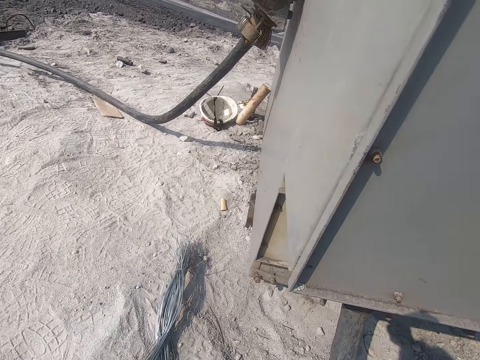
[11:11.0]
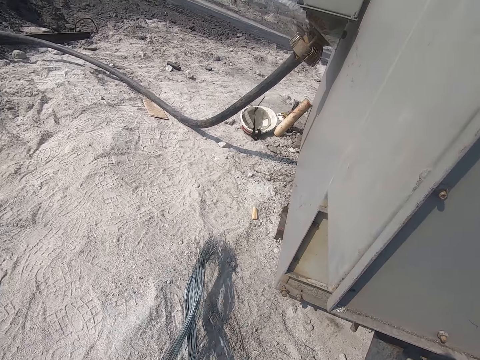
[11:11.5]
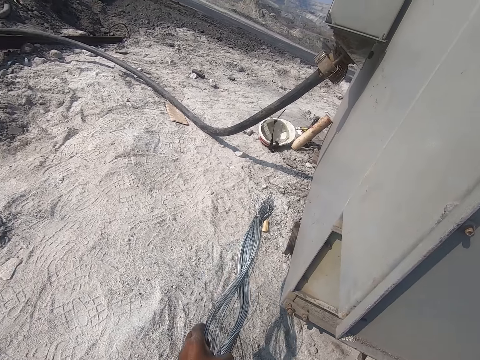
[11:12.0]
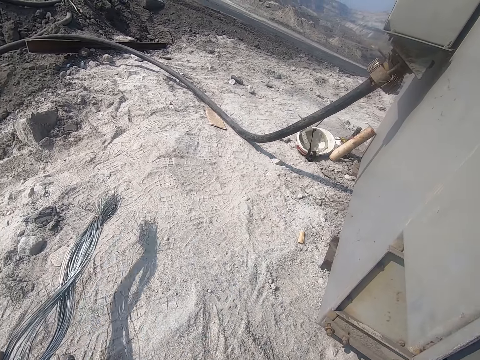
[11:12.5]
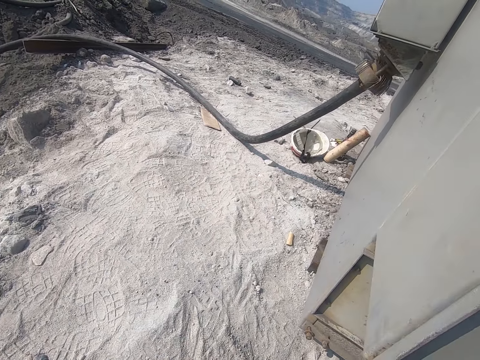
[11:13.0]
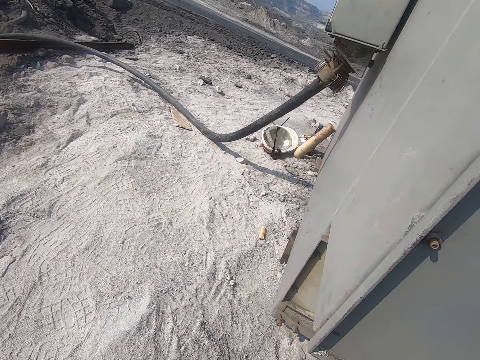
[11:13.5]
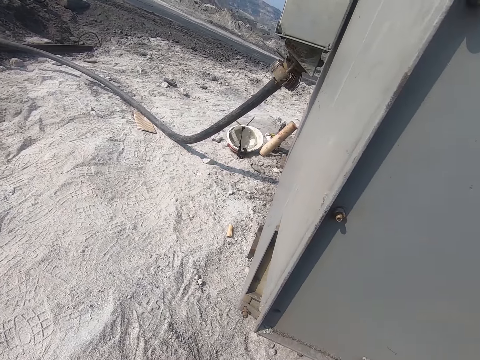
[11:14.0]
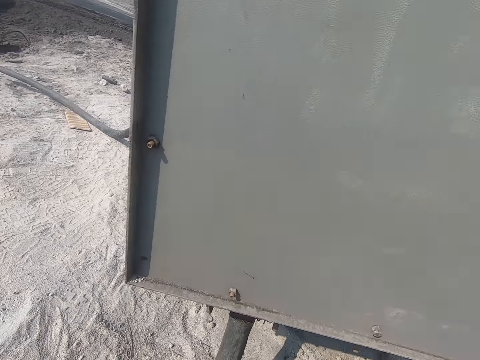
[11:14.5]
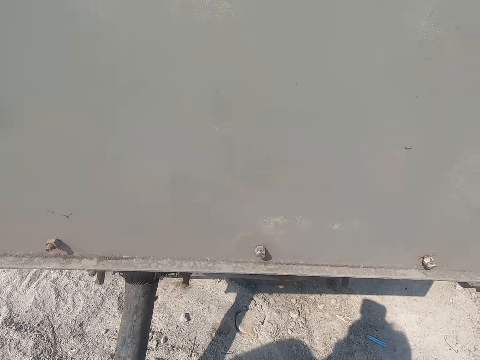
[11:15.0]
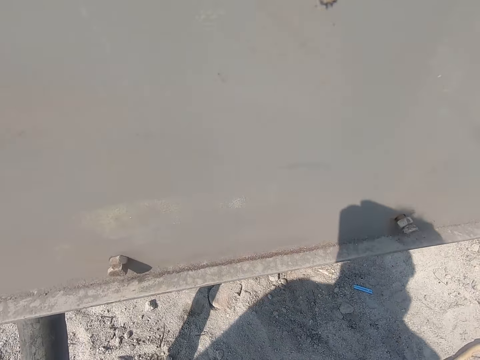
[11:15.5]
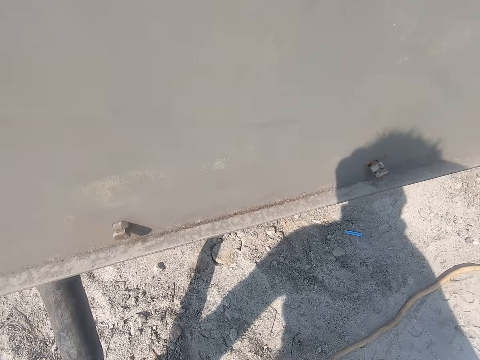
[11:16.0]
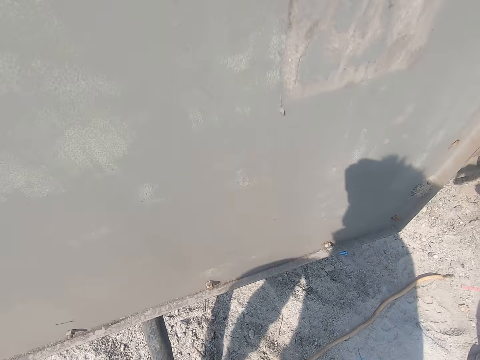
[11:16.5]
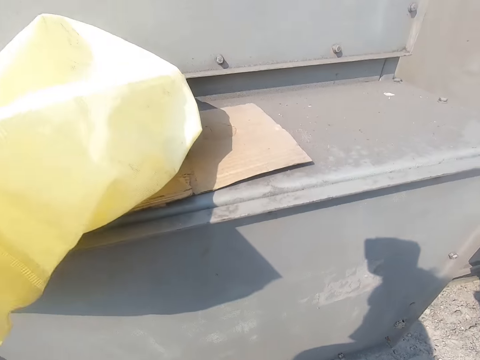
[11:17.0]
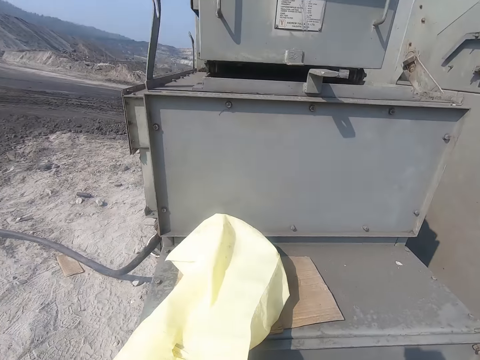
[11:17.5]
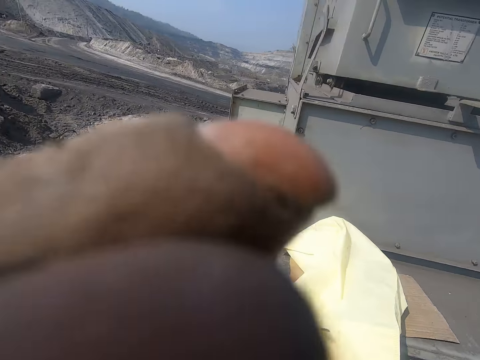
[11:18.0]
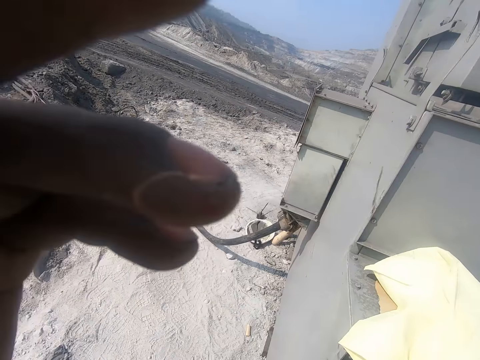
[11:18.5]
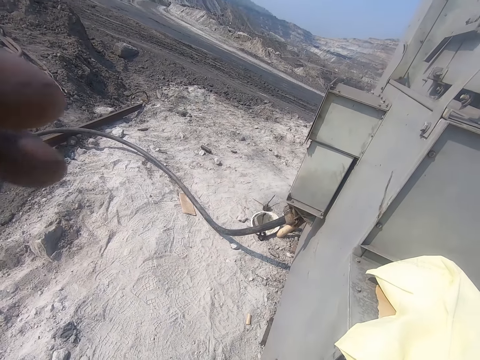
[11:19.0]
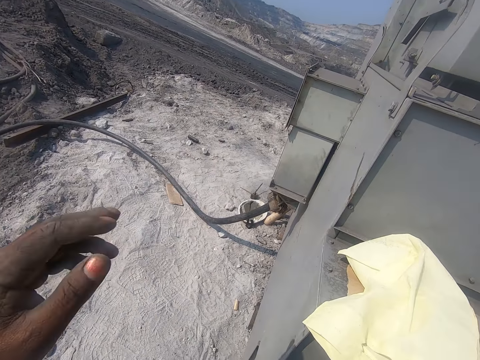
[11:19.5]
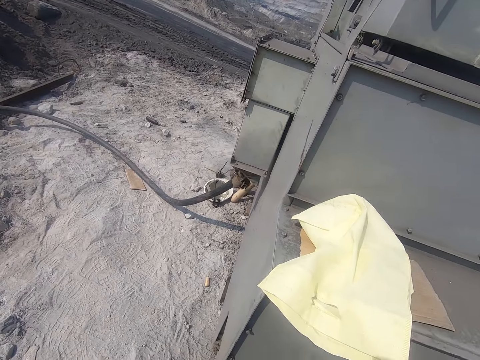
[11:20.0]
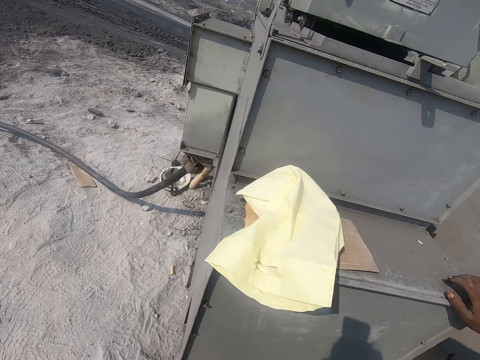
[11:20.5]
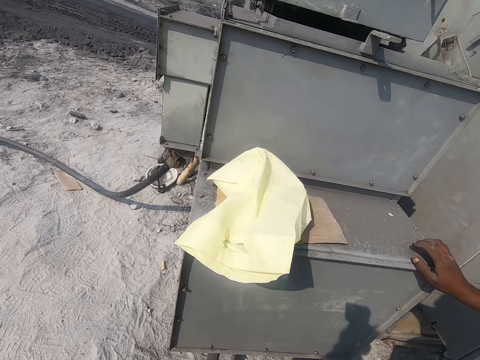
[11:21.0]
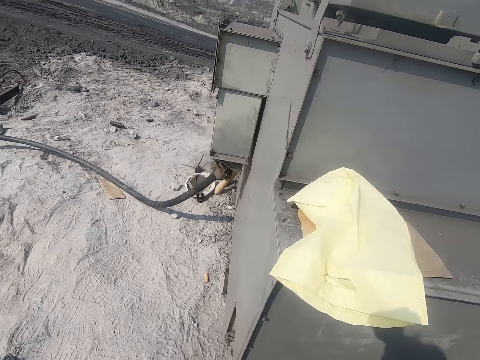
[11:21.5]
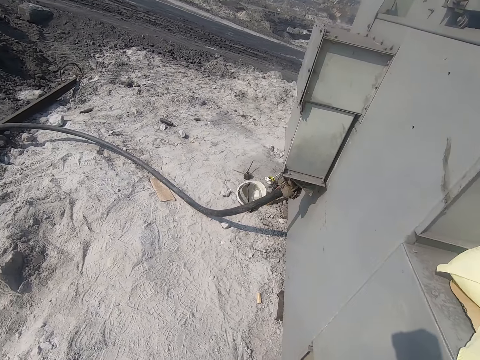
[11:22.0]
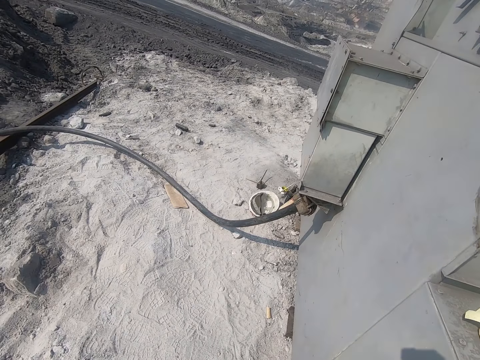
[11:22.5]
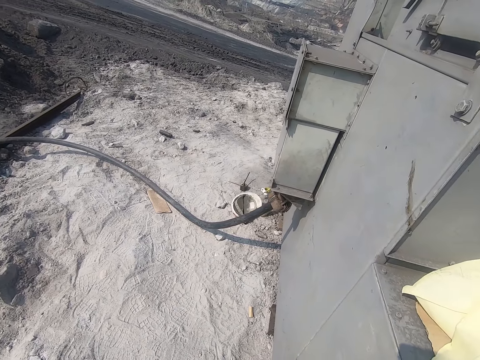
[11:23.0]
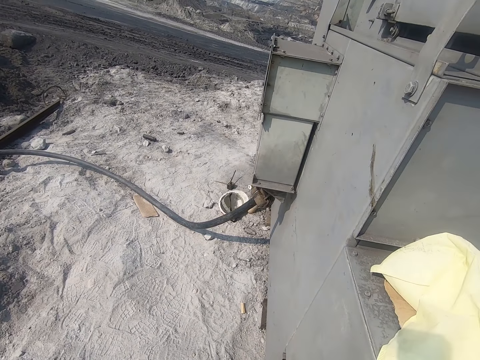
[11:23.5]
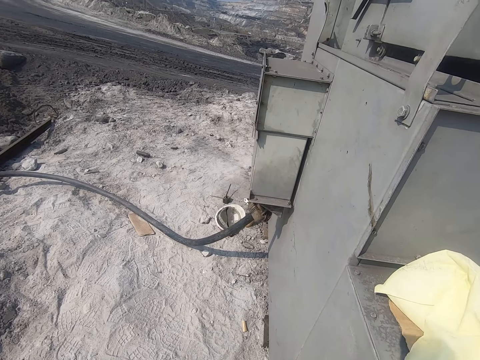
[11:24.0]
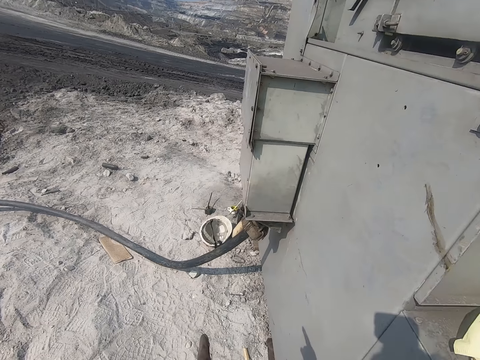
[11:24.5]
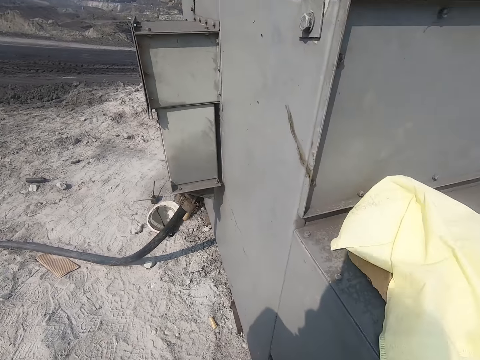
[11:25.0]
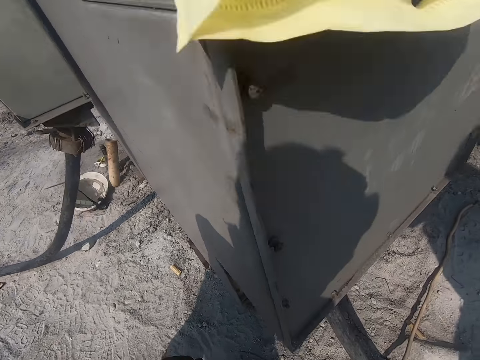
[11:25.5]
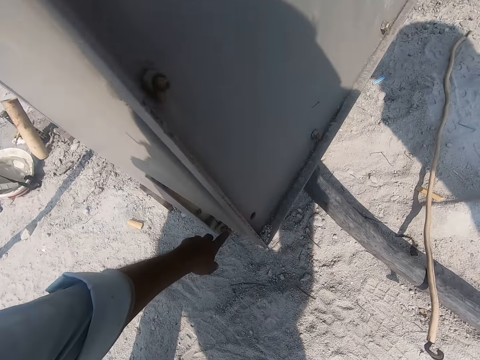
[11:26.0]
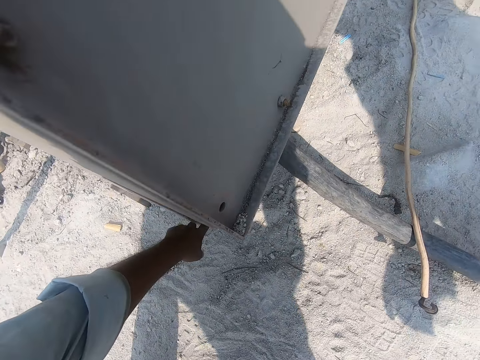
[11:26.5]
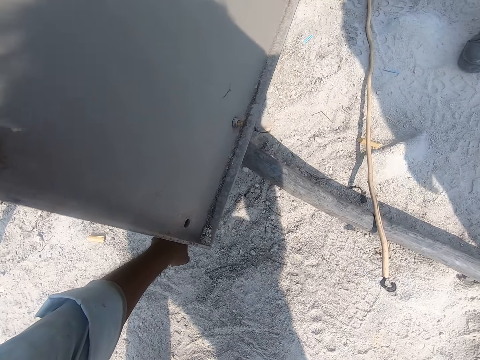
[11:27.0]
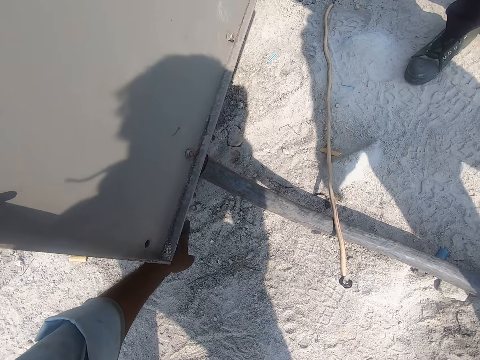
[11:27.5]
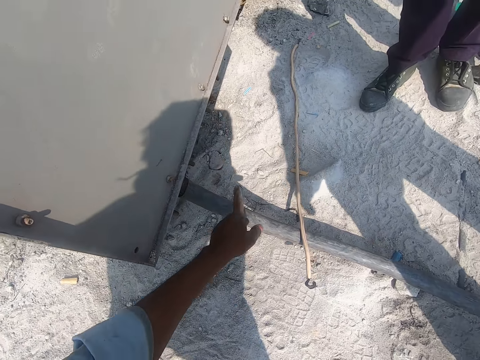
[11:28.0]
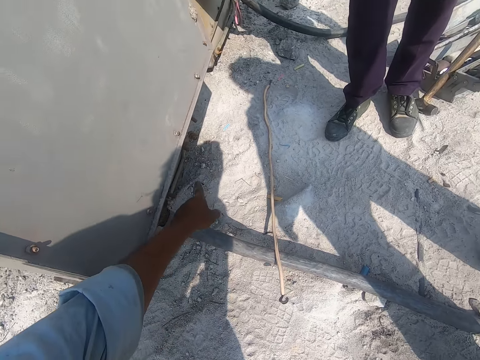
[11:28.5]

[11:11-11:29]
The camera wearer lifts up the wires on the ground. They adjust the camera and look at the generator. A man speaks to the camera wearer with gestures. The camera wearer points on something.

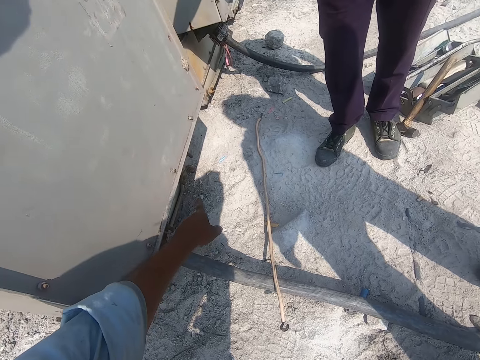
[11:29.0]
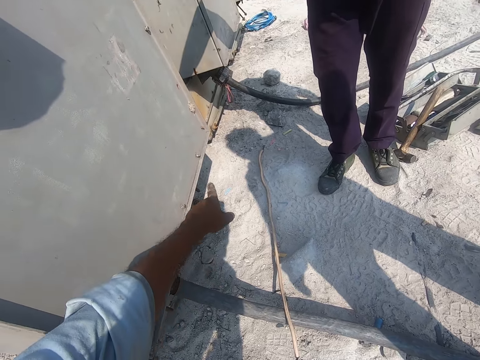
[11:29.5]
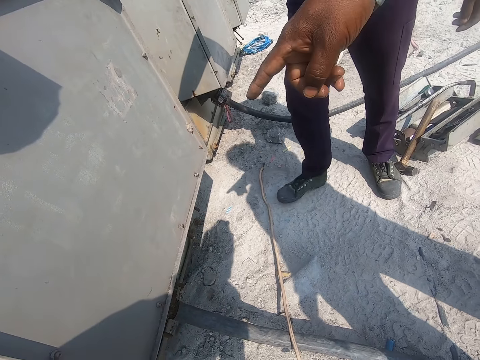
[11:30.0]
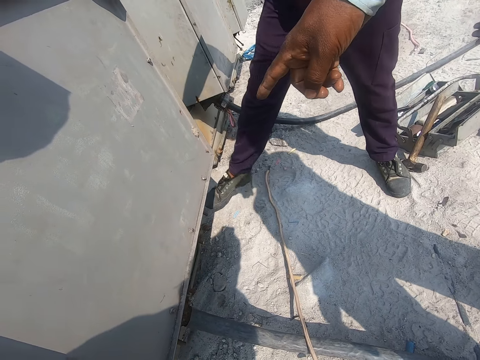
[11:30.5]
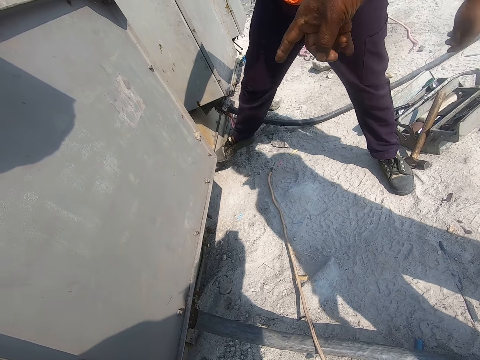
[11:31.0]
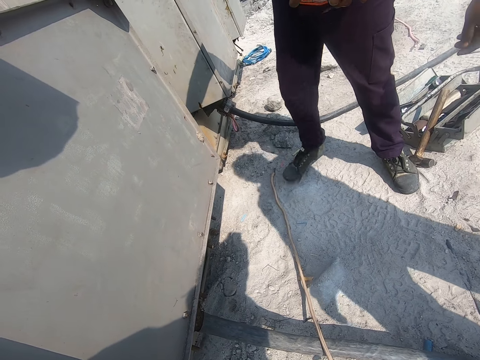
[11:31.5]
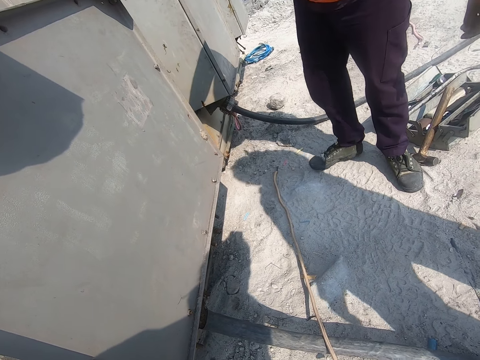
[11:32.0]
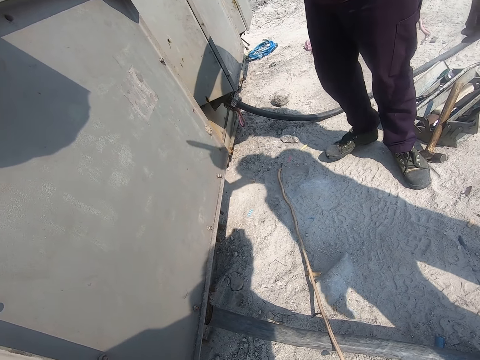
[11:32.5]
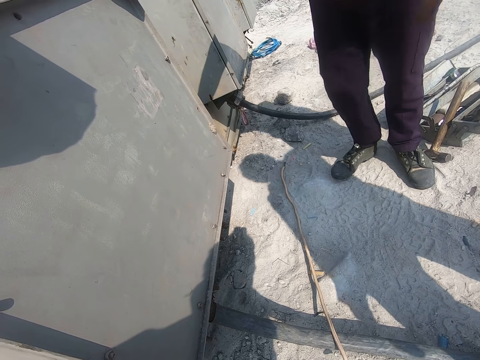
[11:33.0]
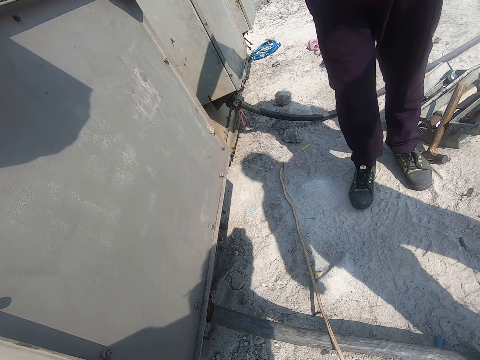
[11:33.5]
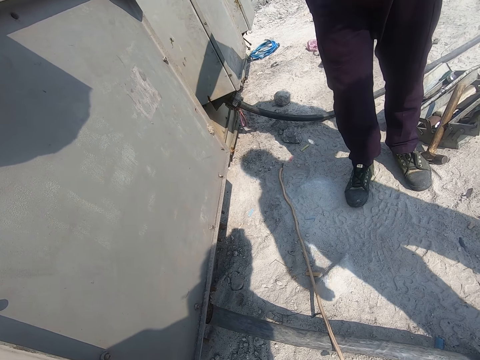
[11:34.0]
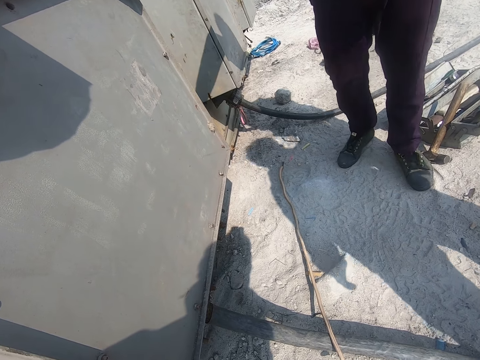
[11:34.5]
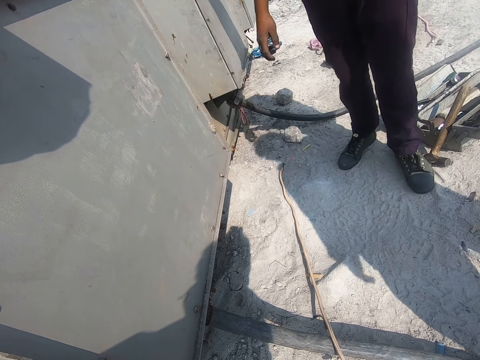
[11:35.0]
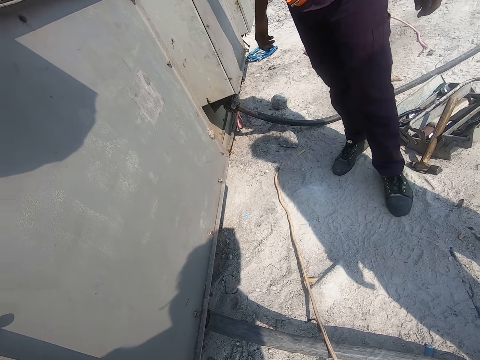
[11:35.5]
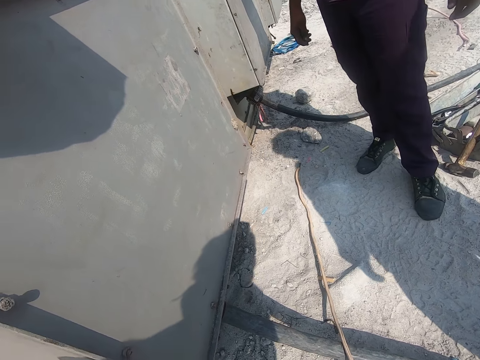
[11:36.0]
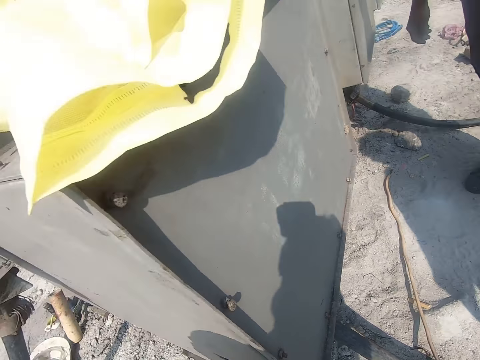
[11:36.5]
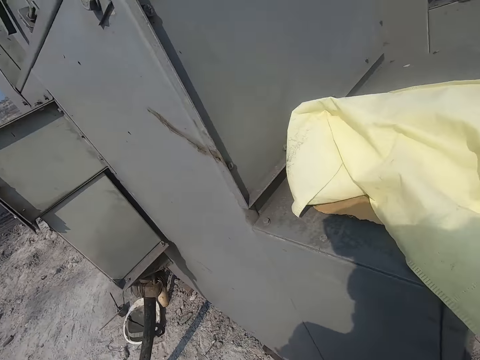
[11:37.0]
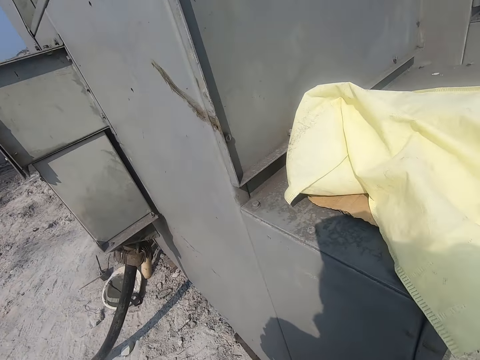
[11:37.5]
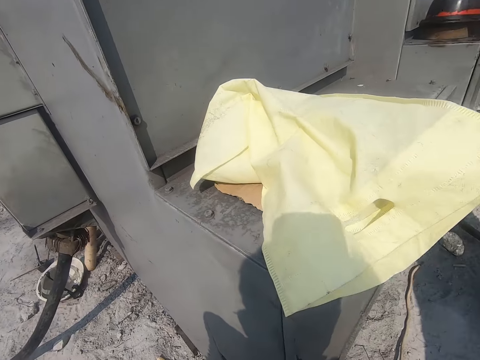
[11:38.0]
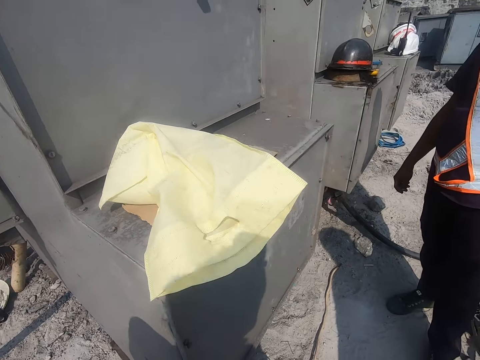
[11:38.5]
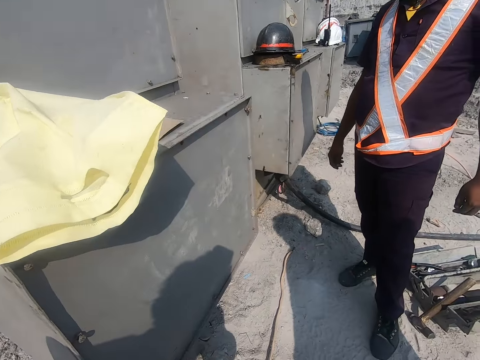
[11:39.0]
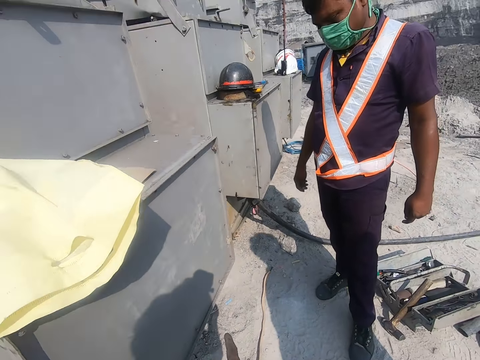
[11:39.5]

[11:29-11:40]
The camera wearer speaks to a man and another man with gestures. The first man moves his right leg.
